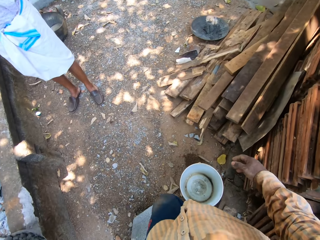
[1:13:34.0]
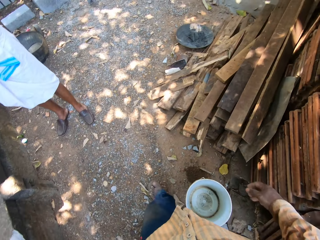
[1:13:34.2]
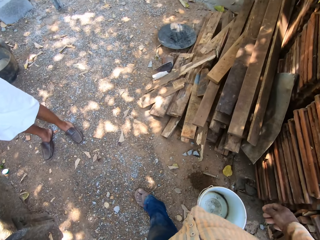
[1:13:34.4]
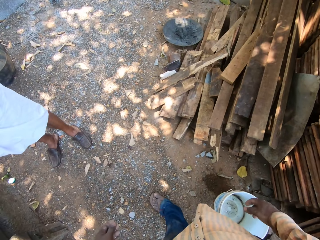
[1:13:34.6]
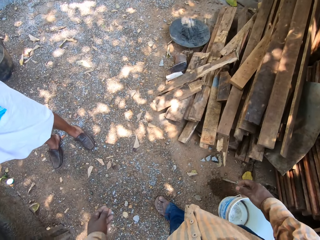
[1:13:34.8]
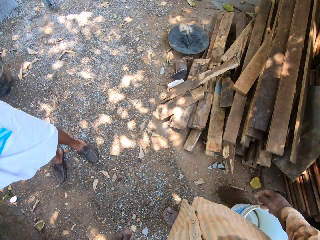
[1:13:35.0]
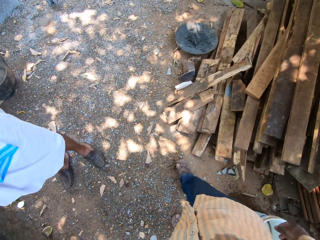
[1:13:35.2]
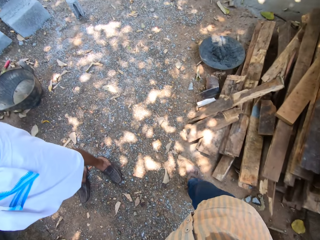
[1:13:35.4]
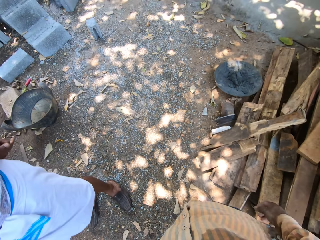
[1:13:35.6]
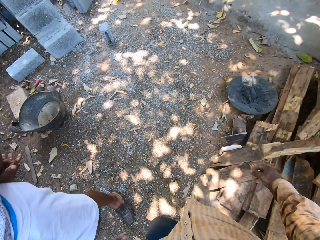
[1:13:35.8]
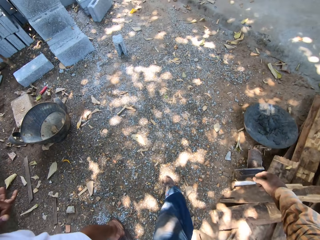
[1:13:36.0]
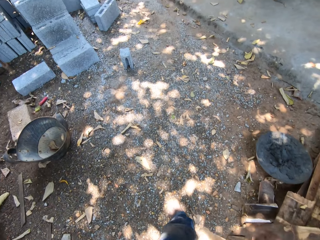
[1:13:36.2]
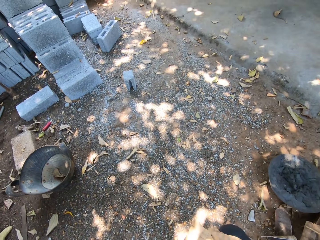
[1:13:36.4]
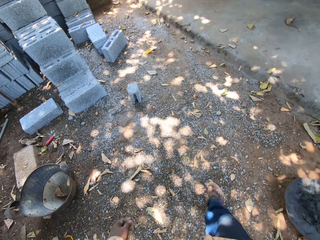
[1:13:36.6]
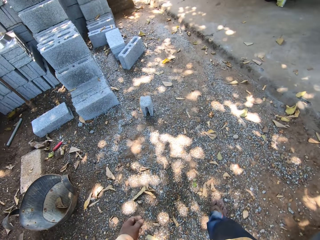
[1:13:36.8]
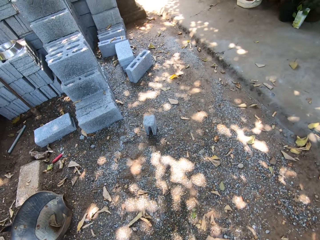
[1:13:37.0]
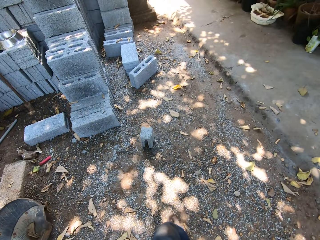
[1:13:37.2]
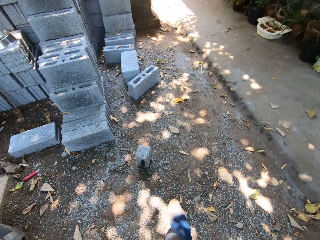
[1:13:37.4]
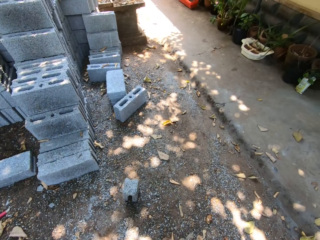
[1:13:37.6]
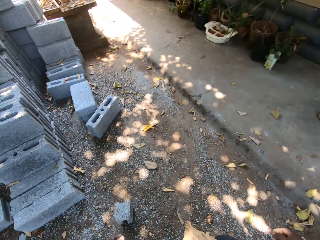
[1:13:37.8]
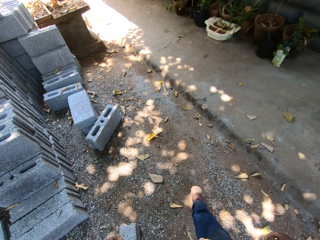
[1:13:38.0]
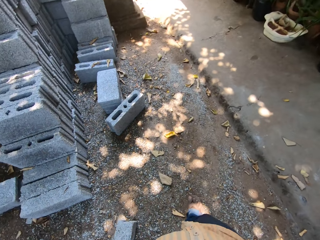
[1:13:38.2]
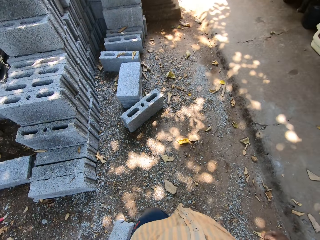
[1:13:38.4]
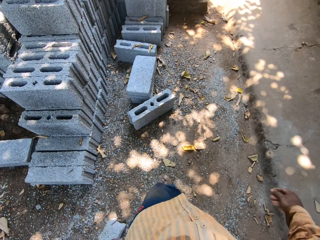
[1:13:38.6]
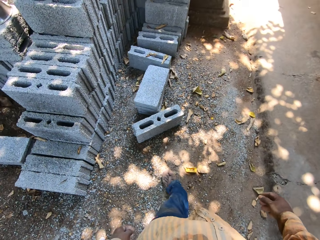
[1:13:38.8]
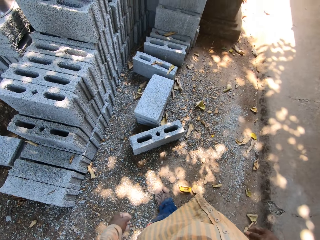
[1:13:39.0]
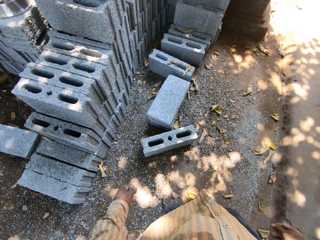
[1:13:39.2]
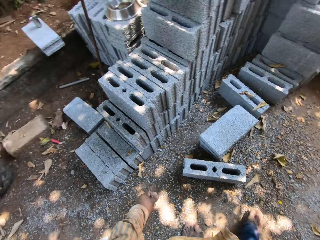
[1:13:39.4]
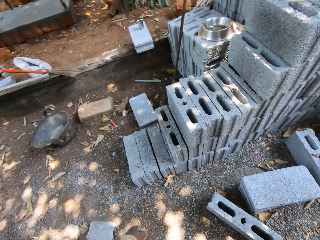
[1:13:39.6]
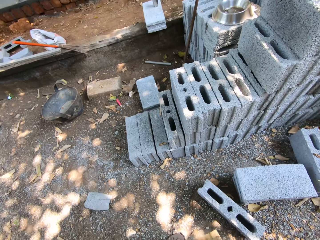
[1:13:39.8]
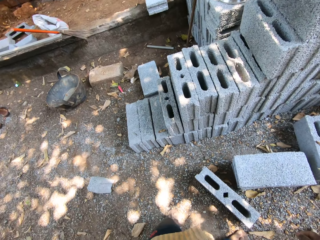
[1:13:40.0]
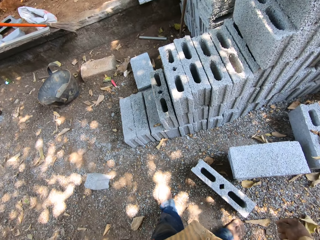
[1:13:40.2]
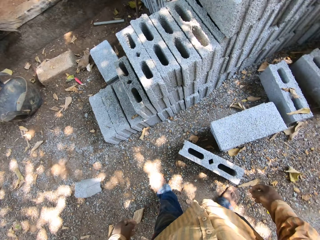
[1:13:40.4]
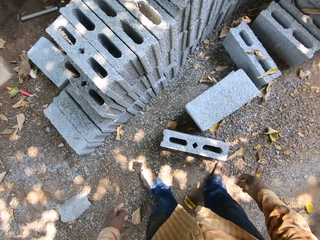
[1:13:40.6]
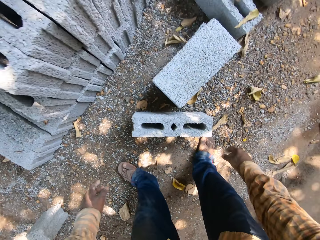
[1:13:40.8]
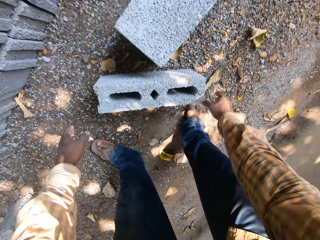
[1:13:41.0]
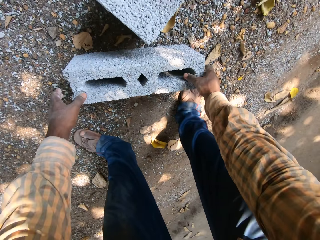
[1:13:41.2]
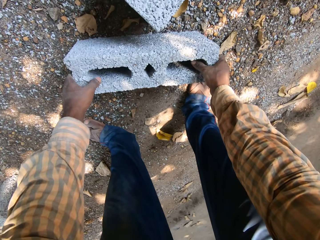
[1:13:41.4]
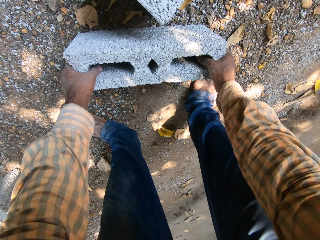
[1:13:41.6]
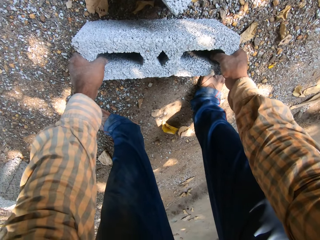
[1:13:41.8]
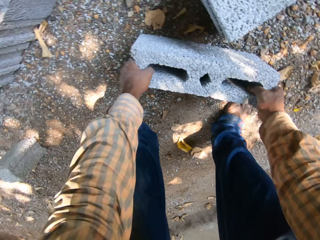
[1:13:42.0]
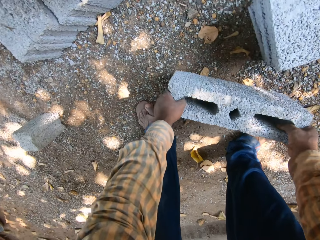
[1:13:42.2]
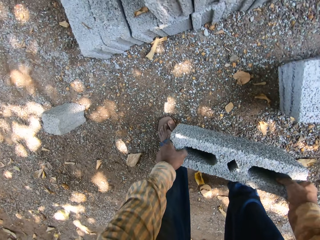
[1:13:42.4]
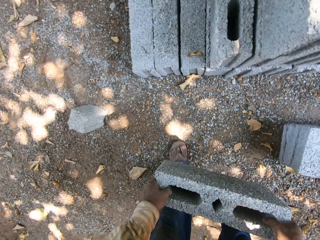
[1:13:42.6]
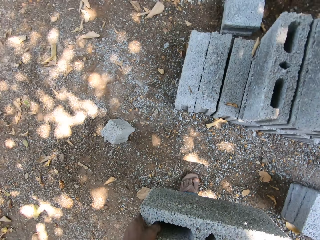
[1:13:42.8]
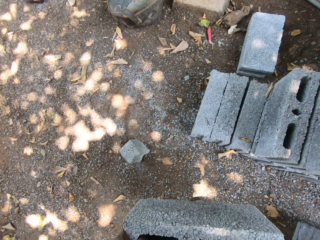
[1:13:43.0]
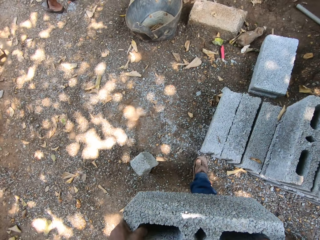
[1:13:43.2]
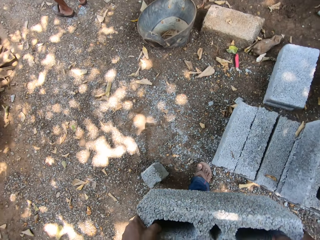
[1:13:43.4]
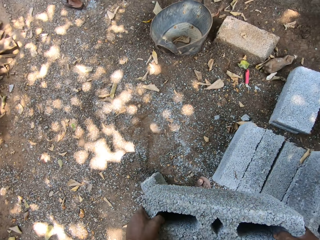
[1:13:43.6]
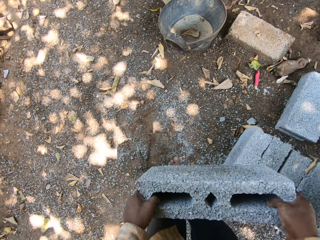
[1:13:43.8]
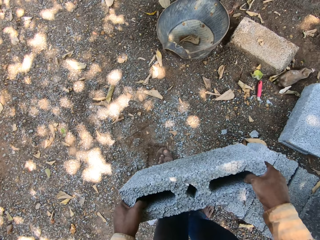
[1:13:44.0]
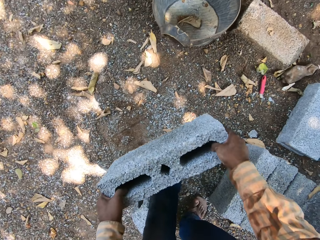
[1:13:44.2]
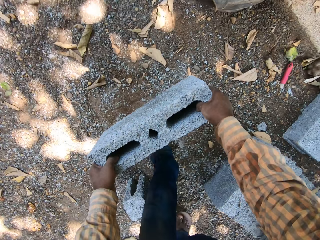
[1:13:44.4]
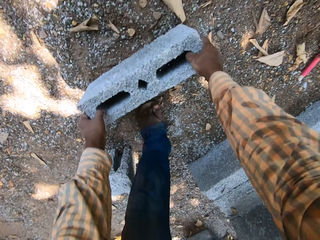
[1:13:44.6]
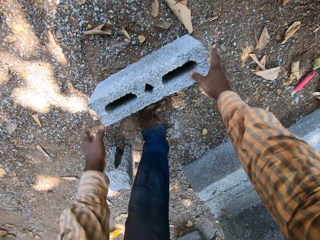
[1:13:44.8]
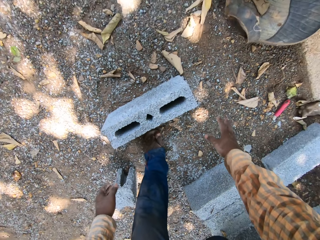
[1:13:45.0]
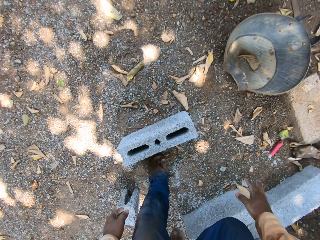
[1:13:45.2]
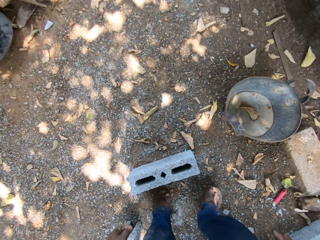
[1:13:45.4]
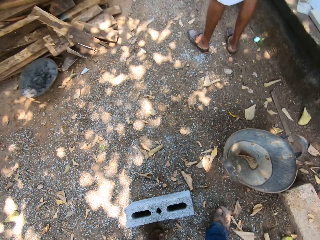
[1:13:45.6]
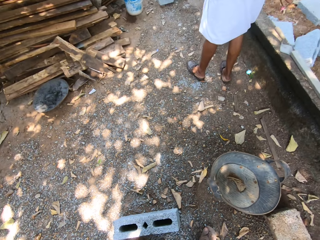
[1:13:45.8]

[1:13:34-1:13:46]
The camera wearer interacts with a man. They pick a brick or concrete block from the ground with both hands. They carry the concrete block. They walk around. They place the brick on the ground with both hands.

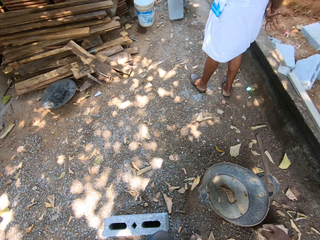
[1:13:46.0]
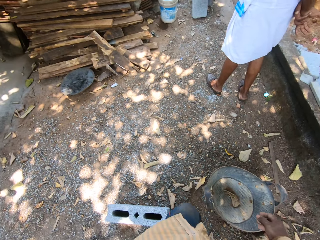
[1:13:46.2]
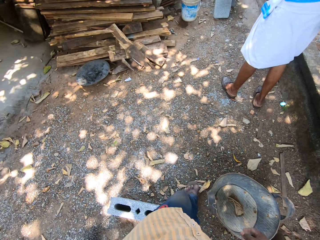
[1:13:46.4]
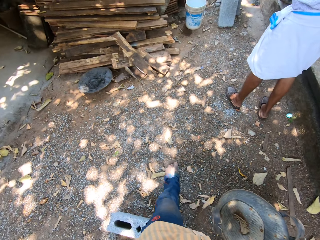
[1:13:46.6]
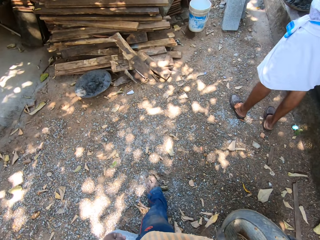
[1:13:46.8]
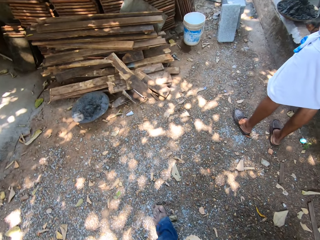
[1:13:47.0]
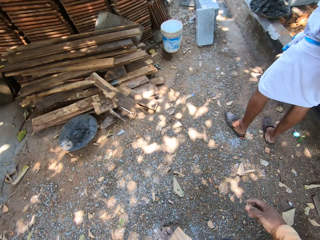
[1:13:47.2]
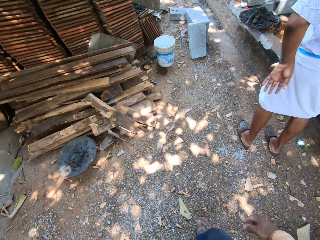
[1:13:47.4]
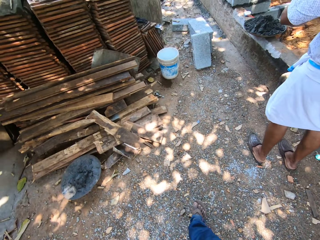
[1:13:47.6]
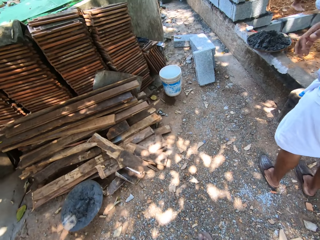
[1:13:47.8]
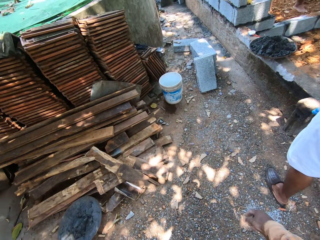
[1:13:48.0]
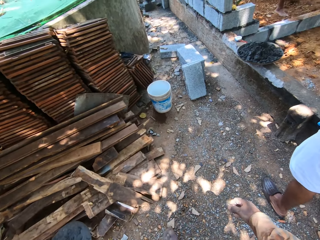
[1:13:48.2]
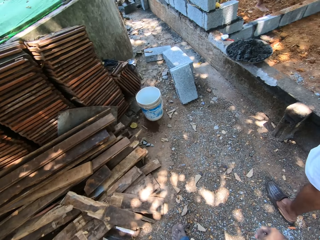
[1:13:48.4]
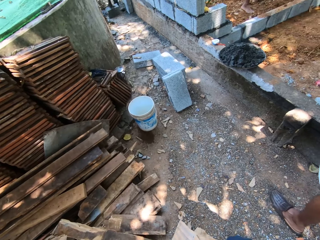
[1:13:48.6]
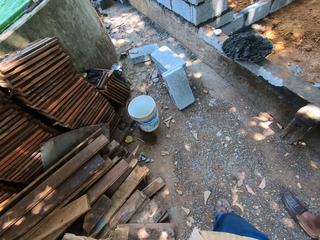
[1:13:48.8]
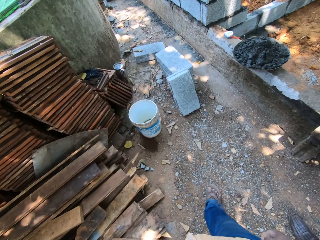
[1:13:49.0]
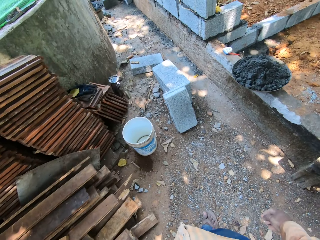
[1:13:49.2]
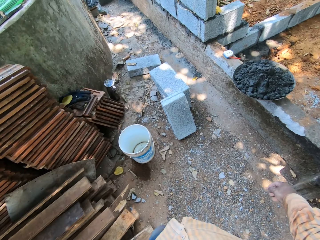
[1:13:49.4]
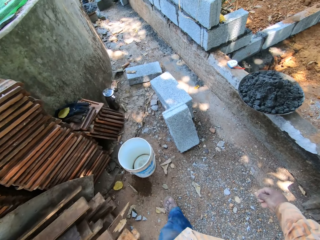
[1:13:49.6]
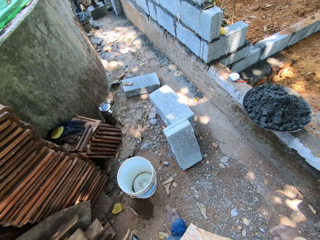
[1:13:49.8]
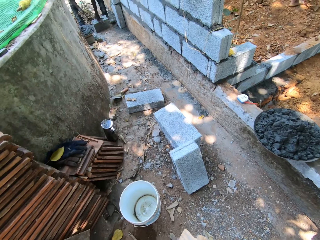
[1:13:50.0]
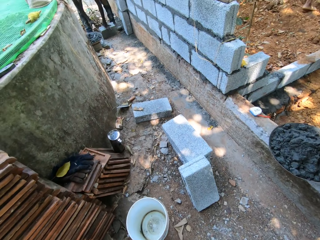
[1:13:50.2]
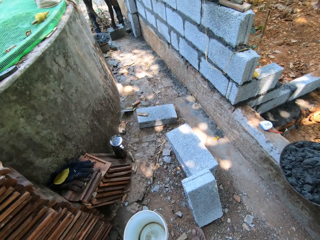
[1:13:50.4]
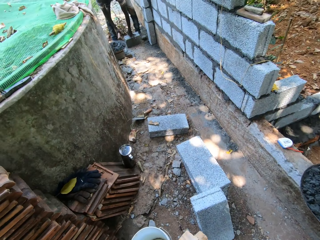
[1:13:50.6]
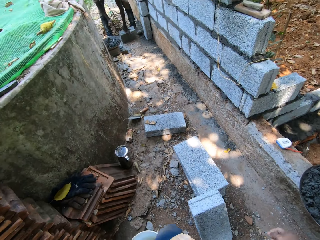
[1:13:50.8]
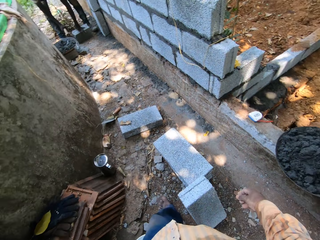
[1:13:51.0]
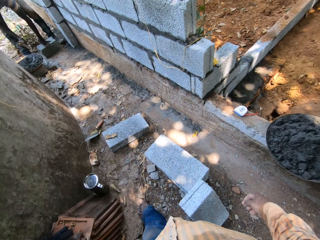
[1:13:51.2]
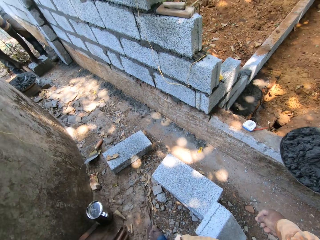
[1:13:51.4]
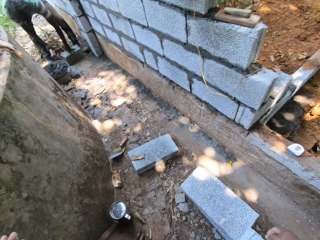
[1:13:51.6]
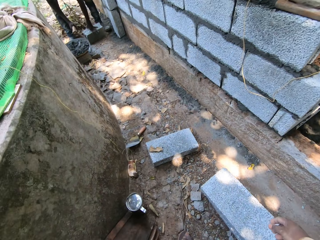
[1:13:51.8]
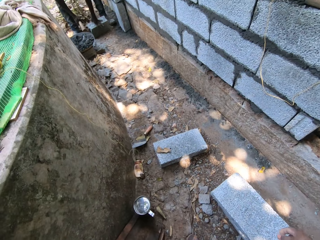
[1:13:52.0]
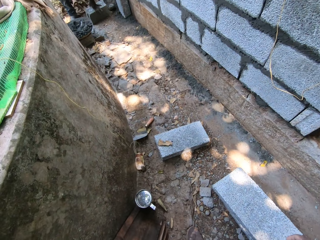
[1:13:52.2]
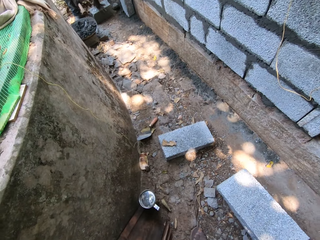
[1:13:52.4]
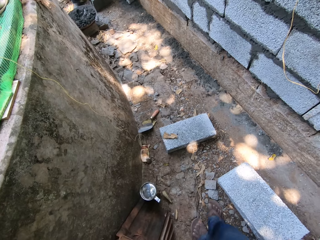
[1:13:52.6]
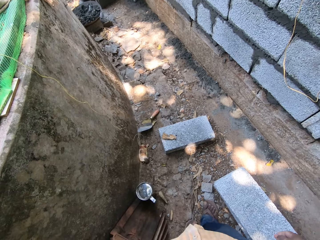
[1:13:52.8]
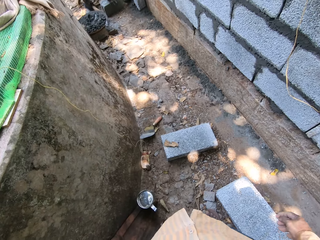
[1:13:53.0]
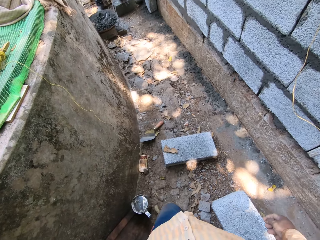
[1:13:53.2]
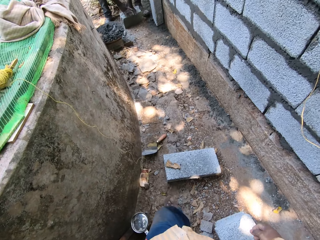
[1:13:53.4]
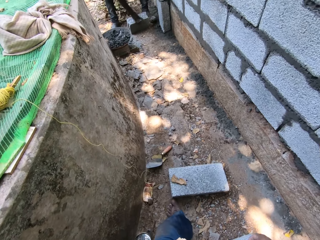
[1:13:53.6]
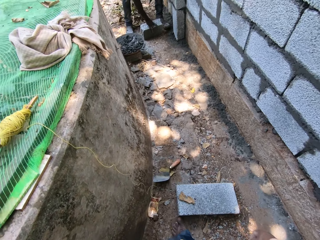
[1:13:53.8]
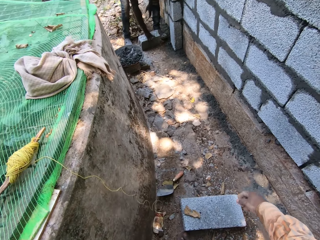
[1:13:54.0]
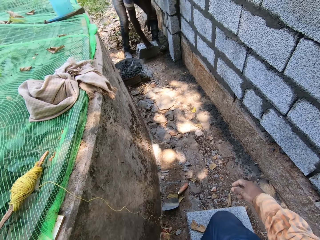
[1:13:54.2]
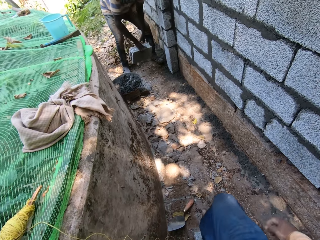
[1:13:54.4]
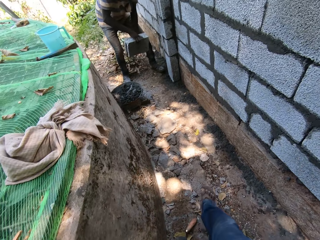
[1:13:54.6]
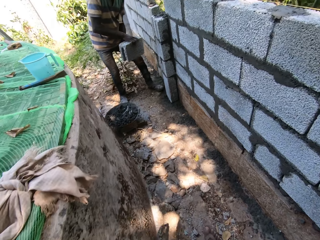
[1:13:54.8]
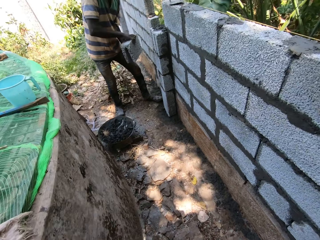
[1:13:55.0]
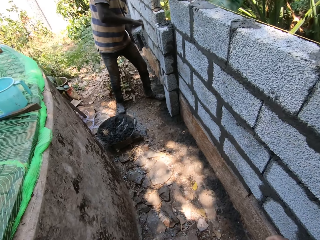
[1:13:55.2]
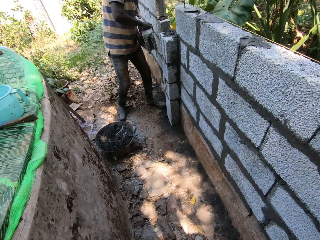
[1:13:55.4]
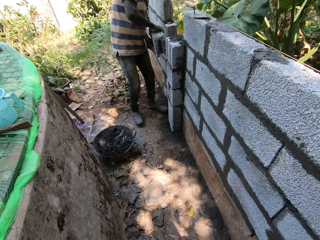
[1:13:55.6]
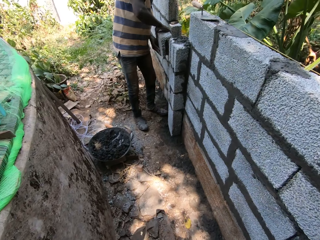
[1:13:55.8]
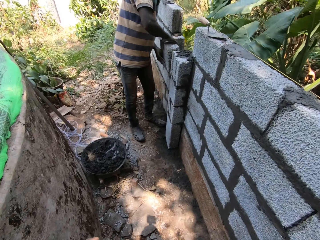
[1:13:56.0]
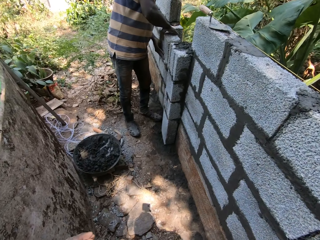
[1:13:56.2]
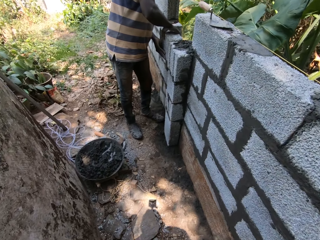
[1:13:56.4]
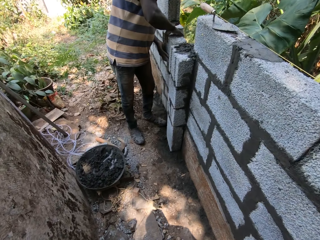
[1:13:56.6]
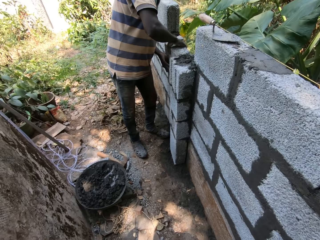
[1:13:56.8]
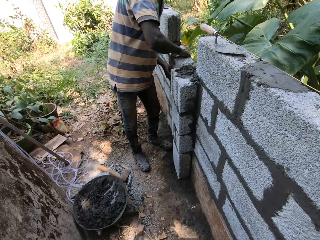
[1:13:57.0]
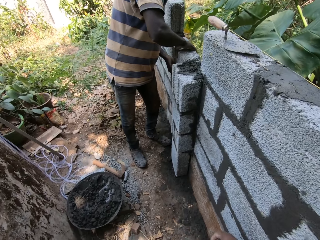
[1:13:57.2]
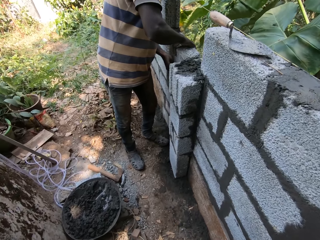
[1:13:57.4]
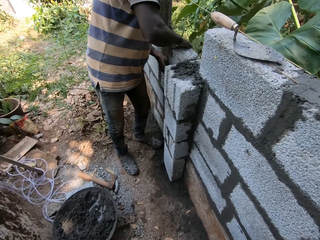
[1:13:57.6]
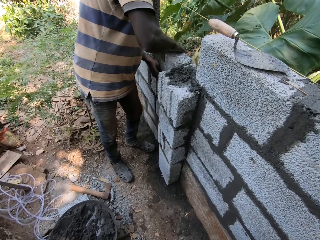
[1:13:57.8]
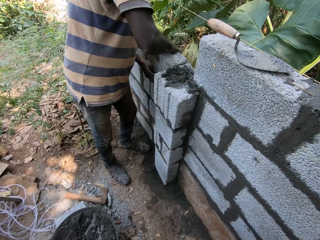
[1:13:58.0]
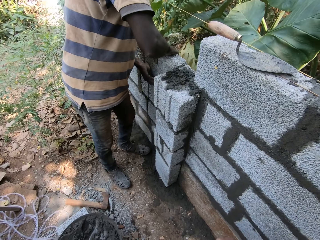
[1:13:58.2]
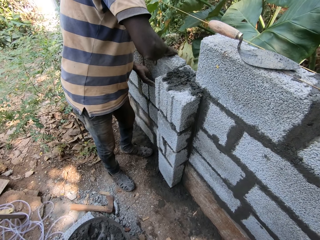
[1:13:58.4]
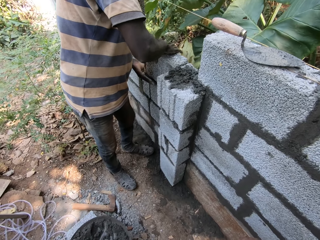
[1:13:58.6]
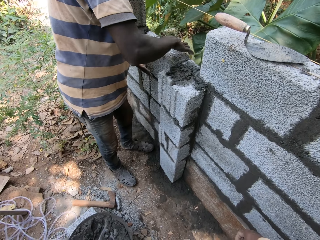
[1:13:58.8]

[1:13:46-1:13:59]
The camera wearer walks around. A man looks around. Another man hits the concrete block, drops the axe, and picks the concrete block. The camera wearer interacts with the other man. The other man places the concrete block.
